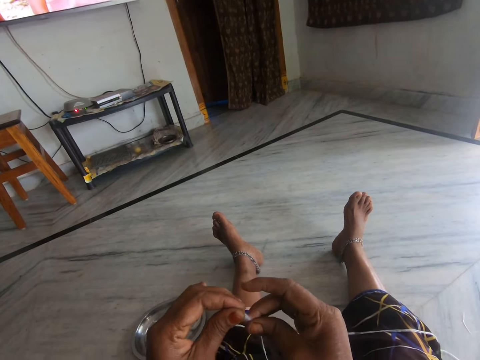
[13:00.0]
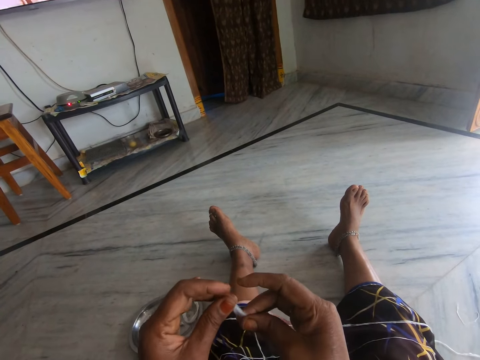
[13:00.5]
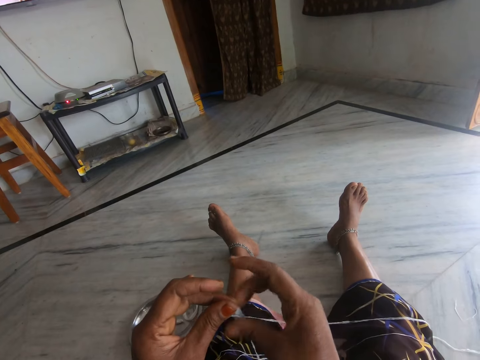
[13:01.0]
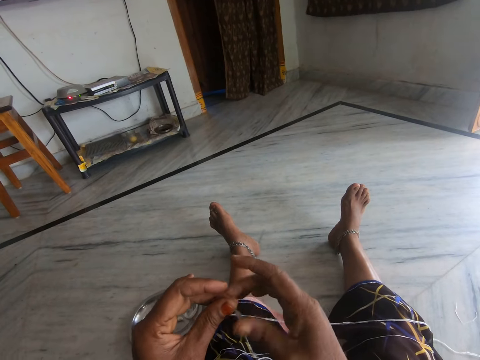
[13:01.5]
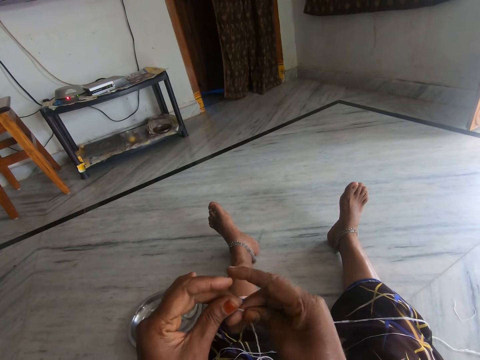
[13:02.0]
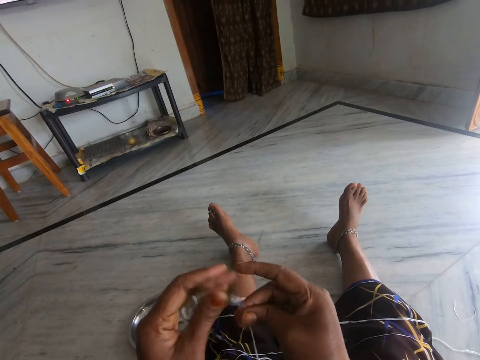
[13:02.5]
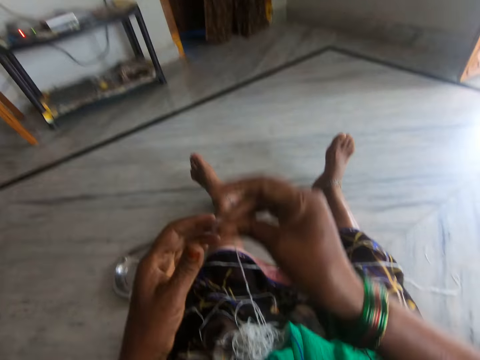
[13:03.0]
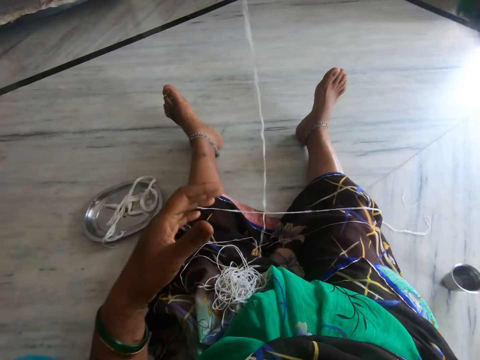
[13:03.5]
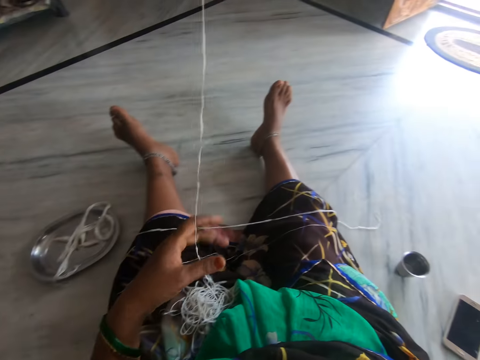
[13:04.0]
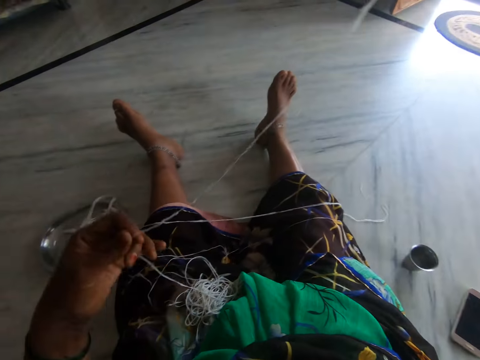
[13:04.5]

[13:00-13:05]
The camera wearer adjusts the cotton wool.

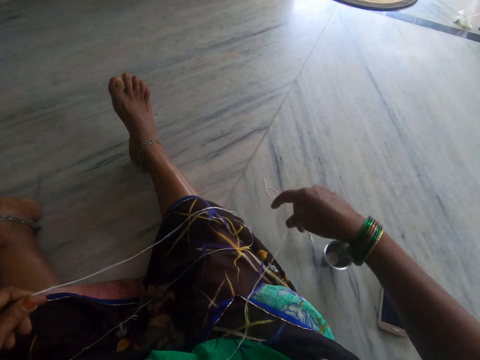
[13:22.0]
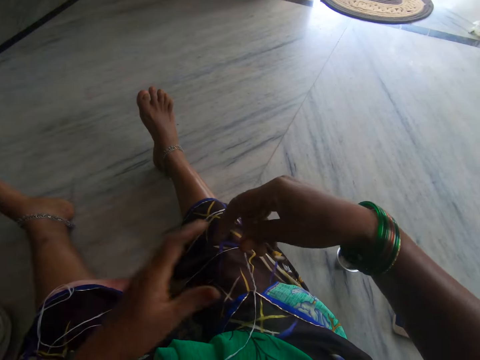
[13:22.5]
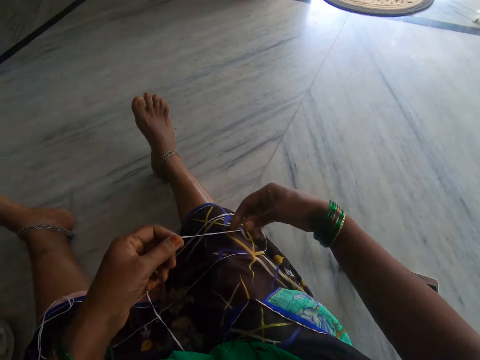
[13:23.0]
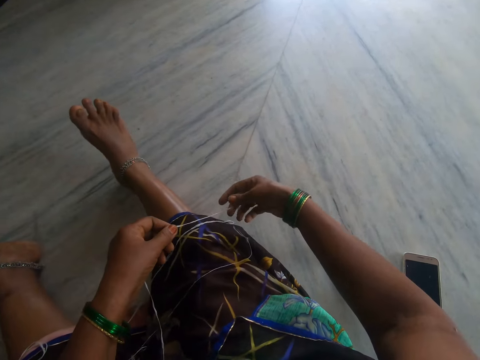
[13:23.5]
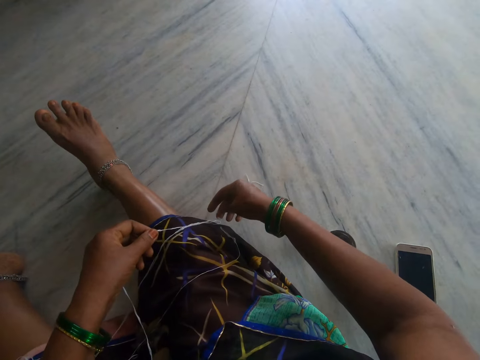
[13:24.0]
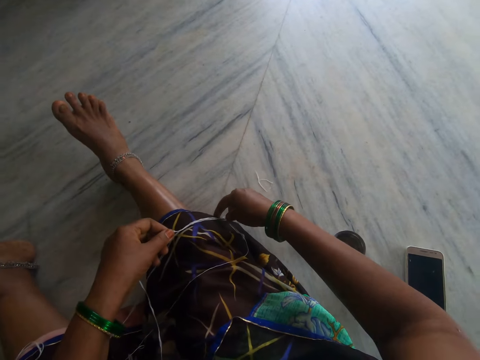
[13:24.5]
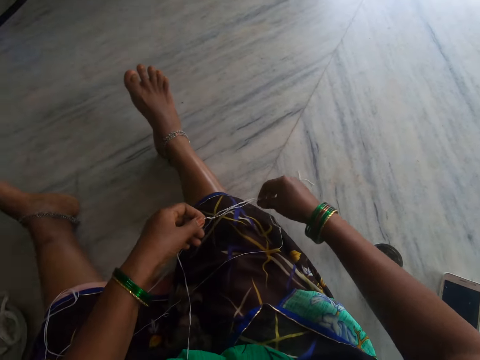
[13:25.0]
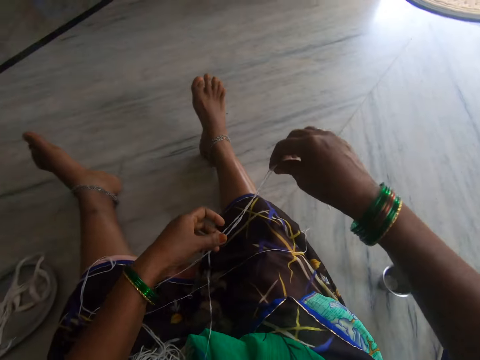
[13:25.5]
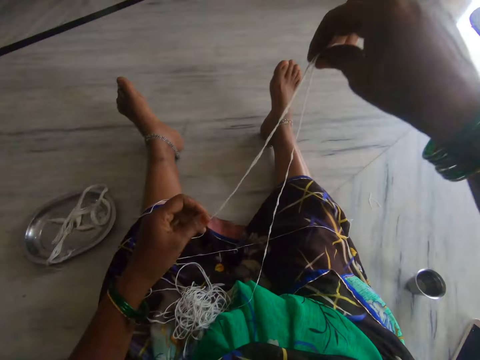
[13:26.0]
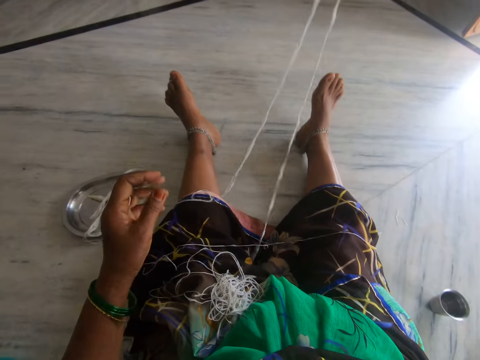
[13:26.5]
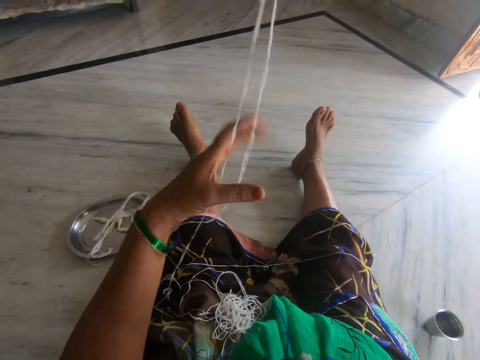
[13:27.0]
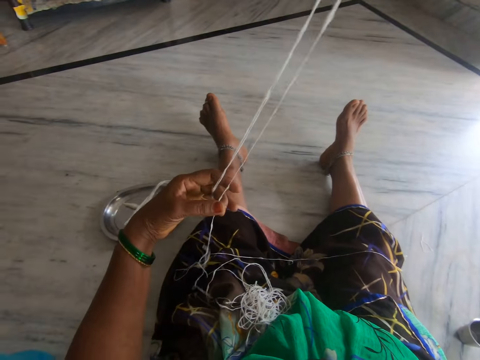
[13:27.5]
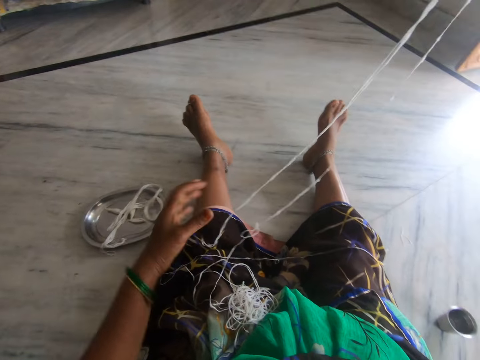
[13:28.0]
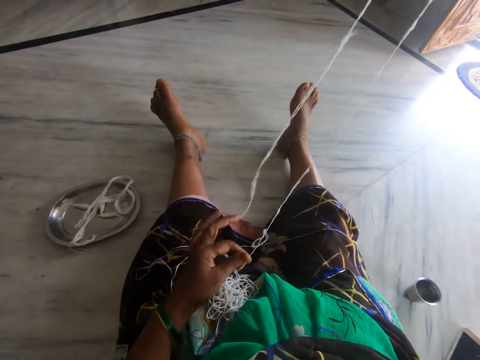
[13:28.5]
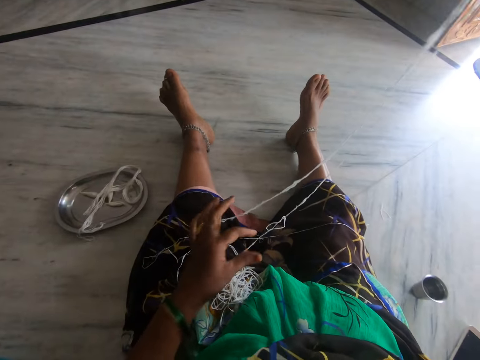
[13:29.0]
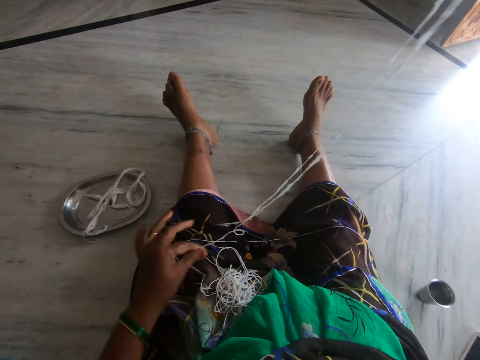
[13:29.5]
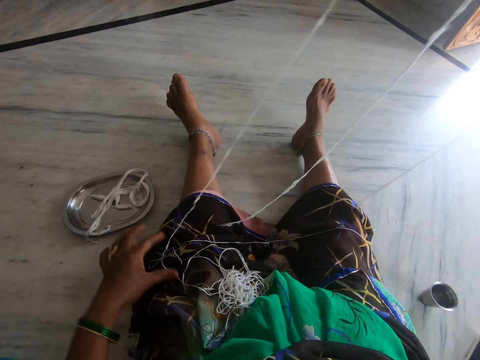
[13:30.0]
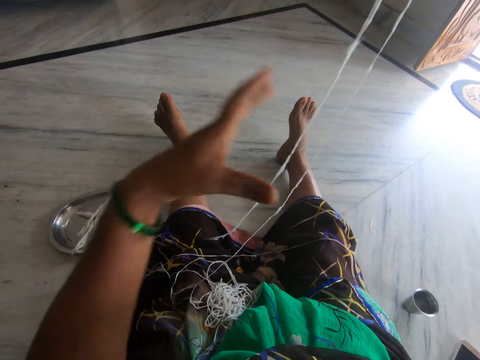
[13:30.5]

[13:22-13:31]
The camera wearer puts the cotton string on her lap. She picks up a cotton string from her lap.

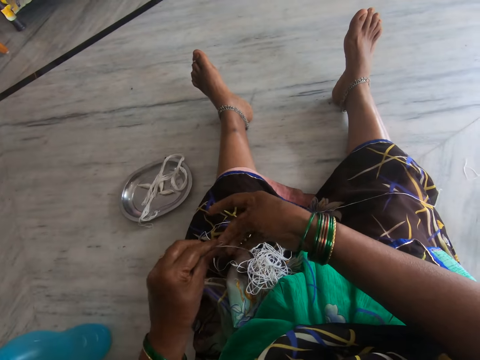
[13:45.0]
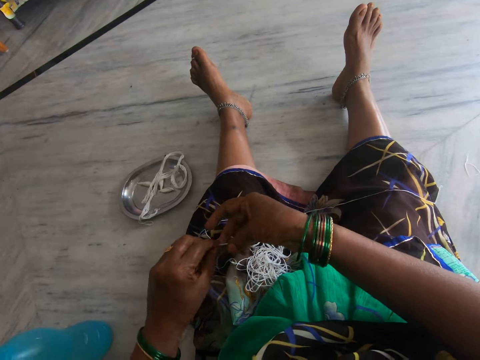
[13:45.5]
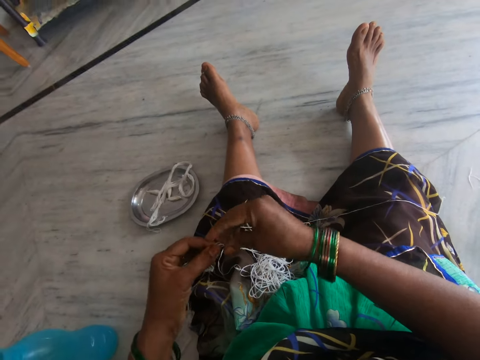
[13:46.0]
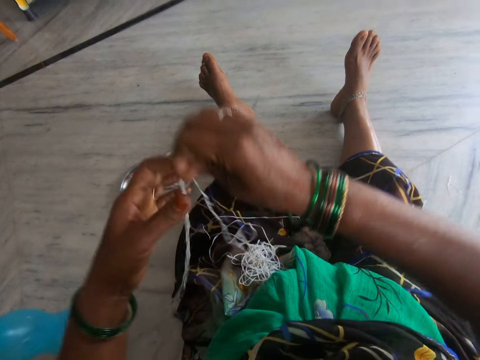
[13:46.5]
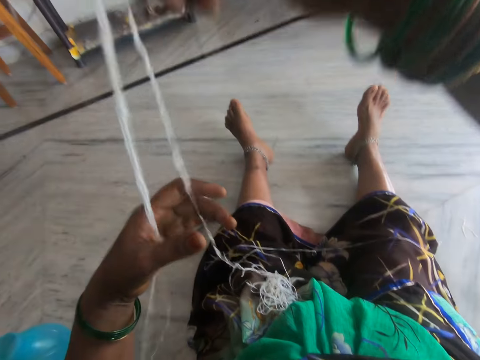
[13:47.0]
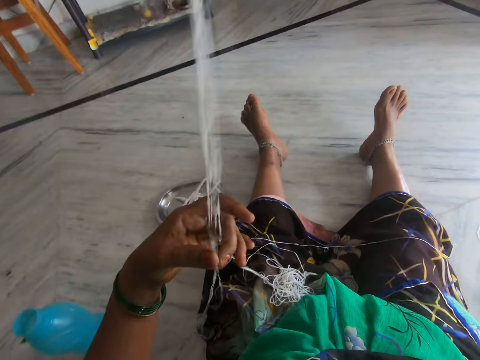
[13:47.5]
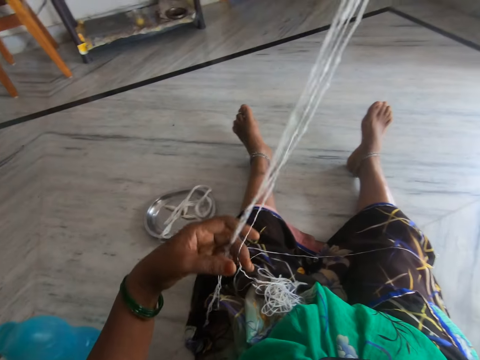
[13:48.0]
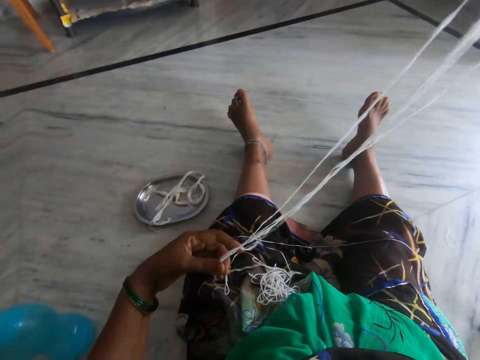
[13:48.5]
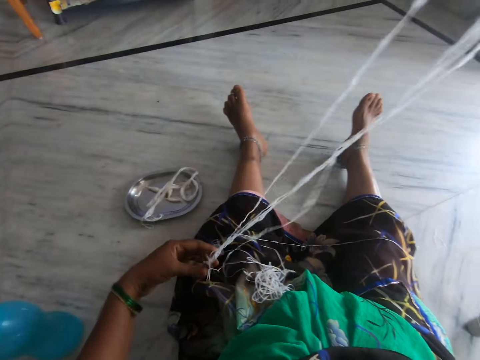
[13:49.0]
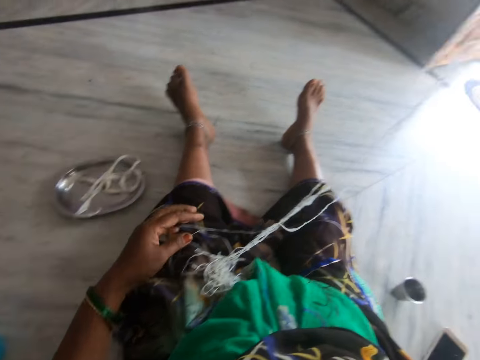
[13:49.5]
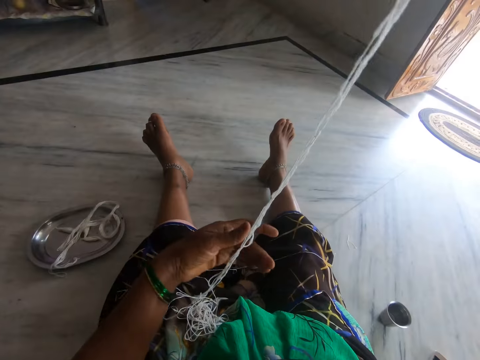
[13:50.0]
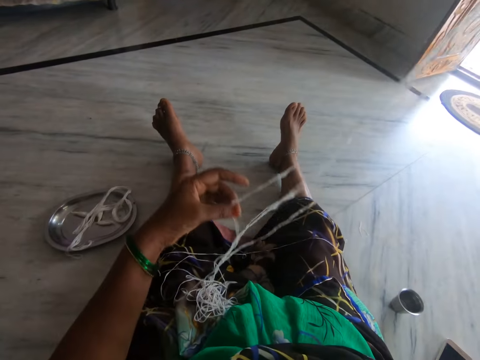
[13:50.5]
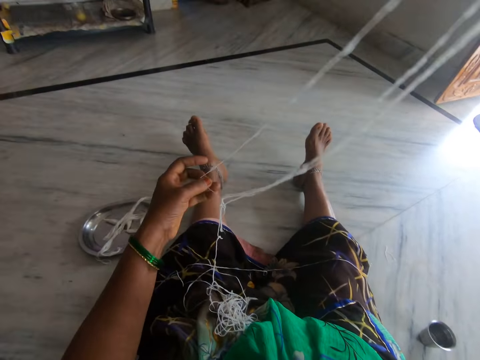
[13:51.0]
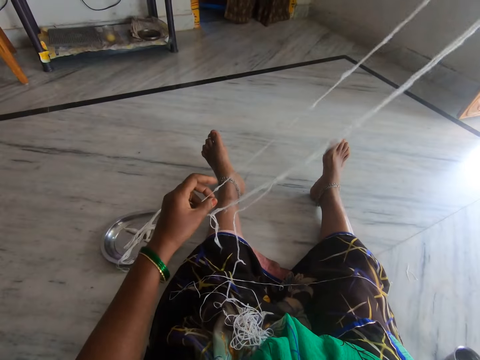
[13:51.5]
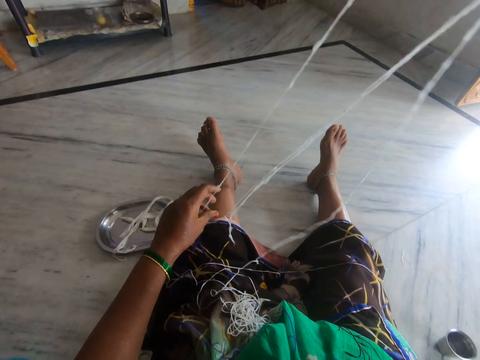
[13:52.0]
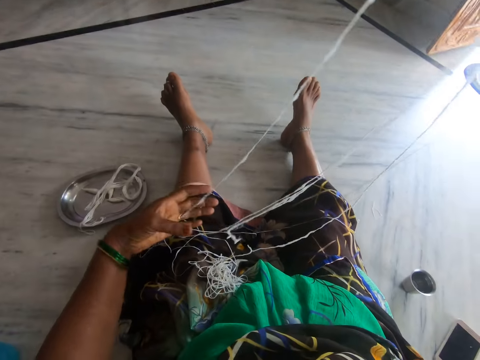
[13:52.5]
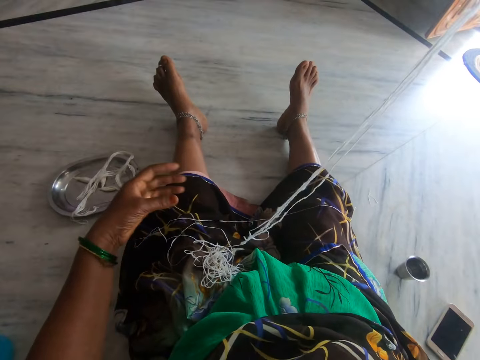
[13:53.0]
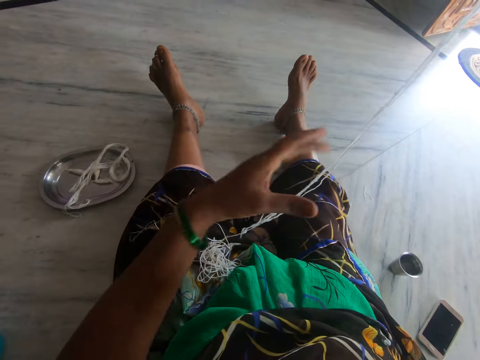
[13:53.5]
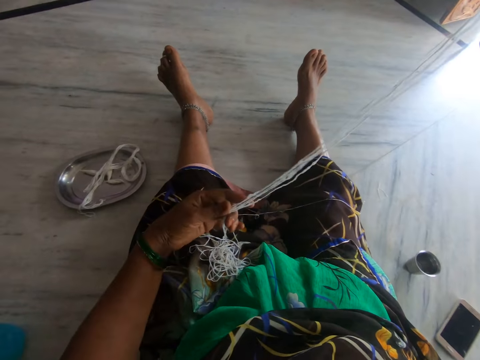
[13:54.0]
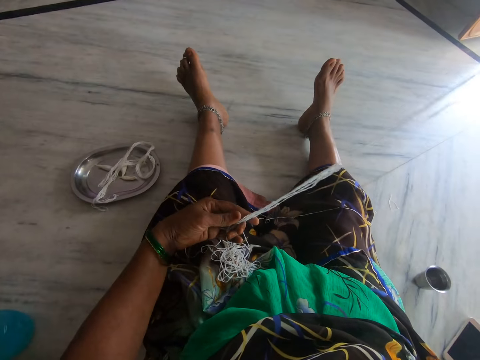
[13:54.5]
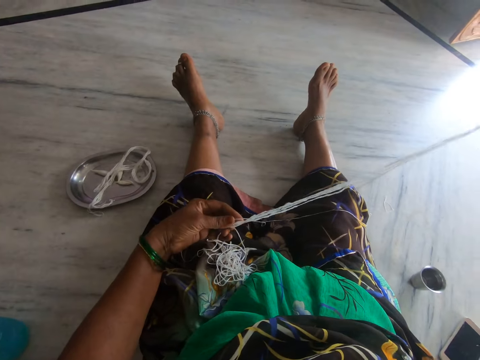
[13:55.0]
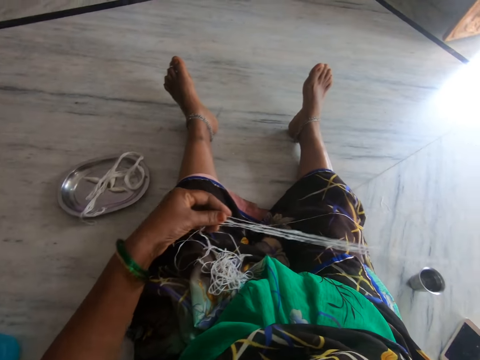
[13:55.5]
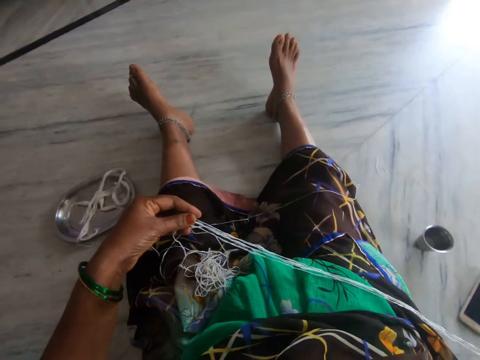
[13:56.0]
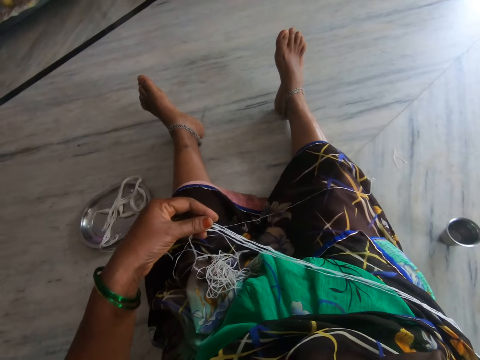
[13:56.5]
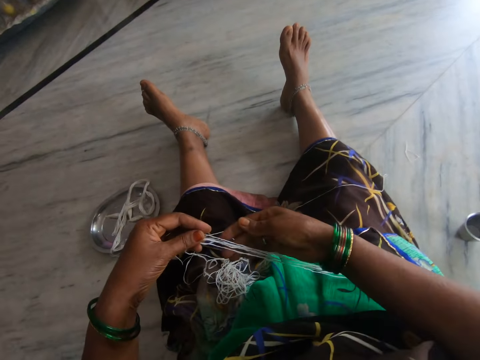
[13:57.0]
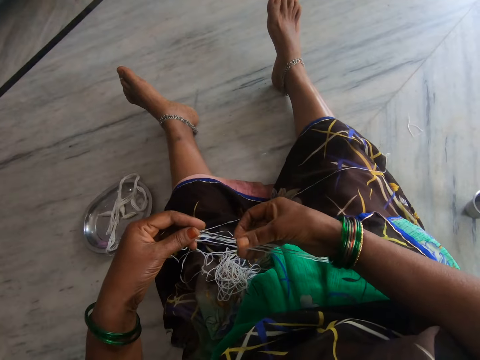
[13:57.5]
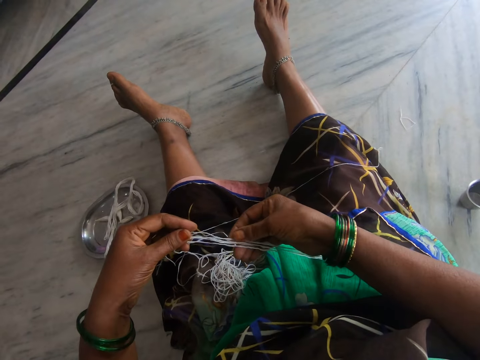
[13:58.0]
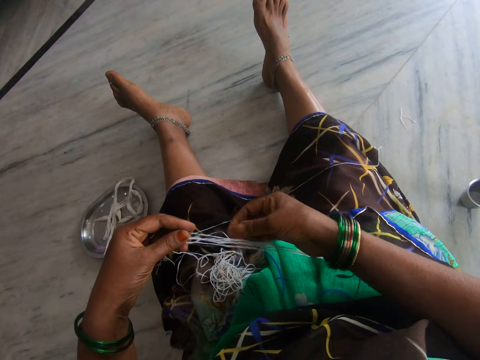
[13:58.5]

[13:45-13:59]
The camera wearer folds the thread. They put the thread on the lap. They hold the thread.
